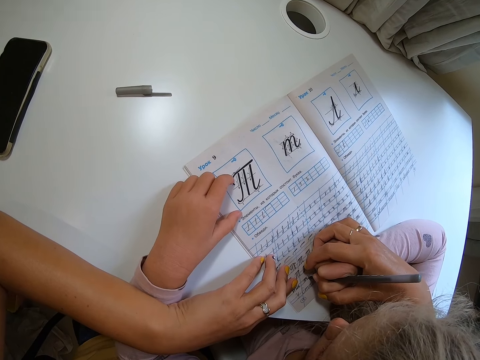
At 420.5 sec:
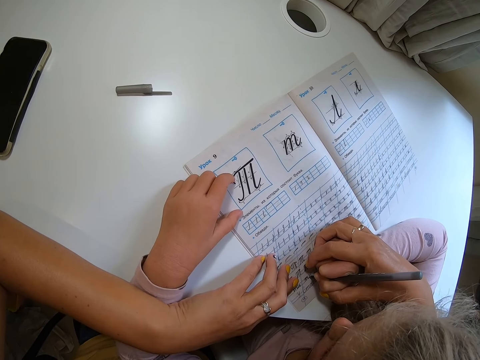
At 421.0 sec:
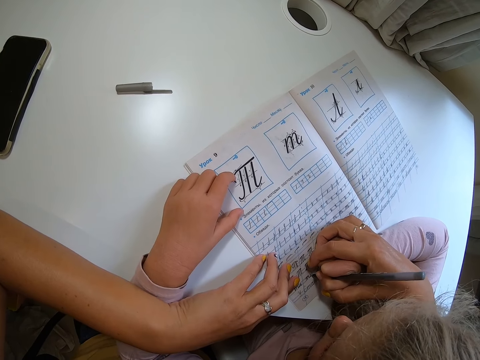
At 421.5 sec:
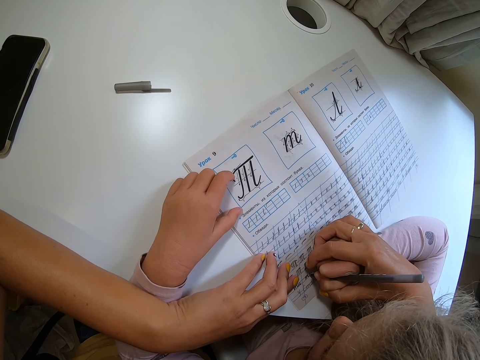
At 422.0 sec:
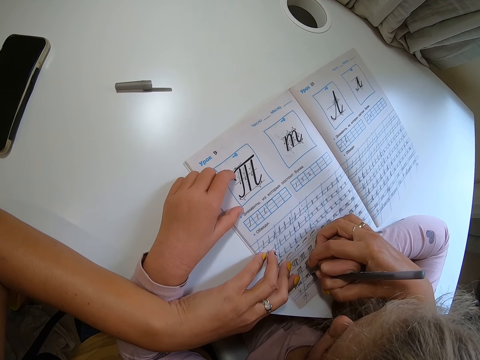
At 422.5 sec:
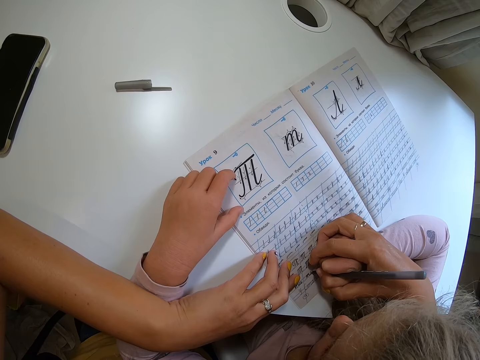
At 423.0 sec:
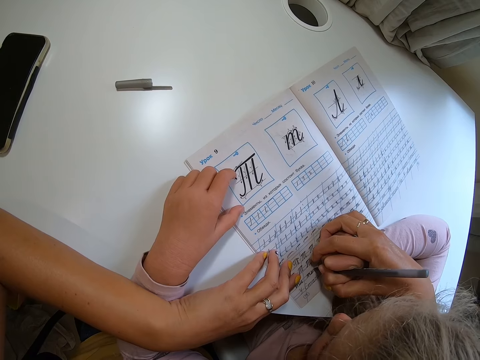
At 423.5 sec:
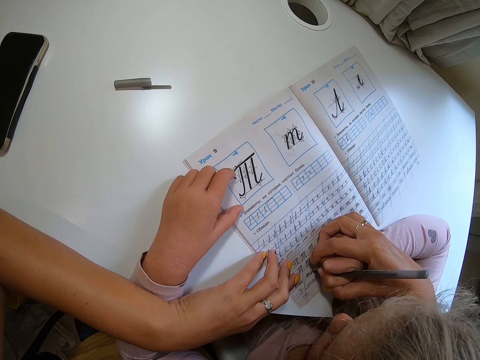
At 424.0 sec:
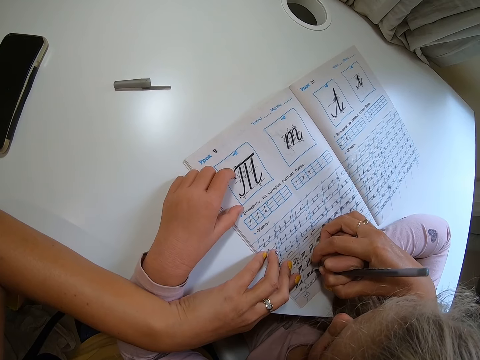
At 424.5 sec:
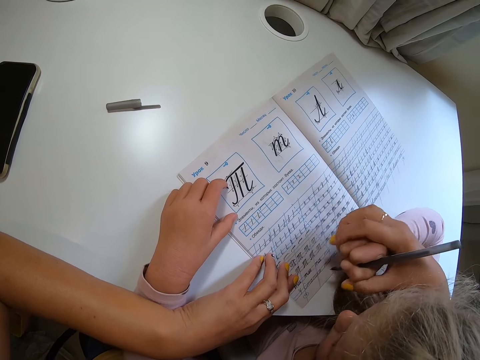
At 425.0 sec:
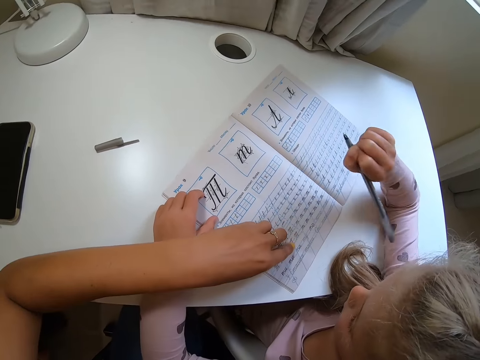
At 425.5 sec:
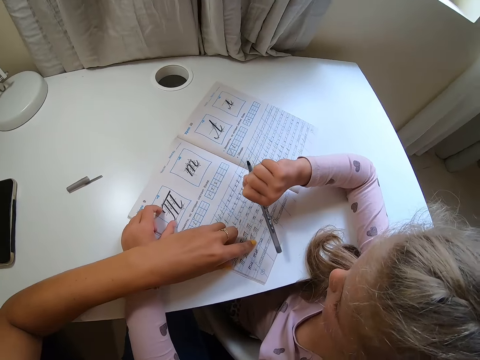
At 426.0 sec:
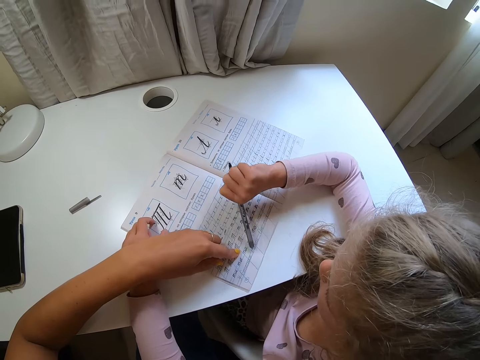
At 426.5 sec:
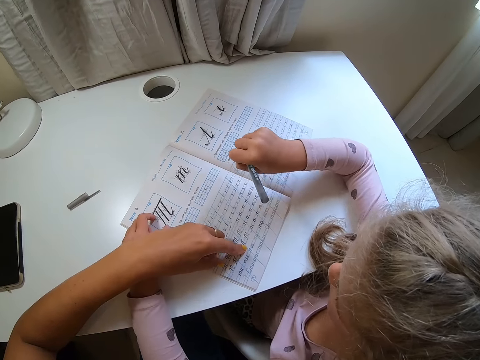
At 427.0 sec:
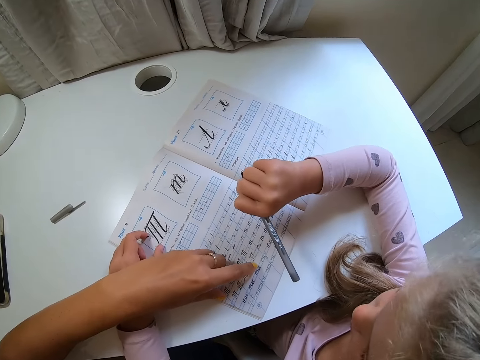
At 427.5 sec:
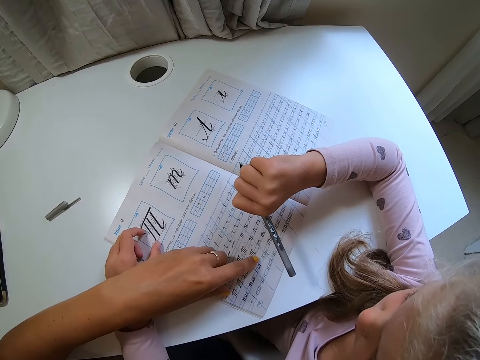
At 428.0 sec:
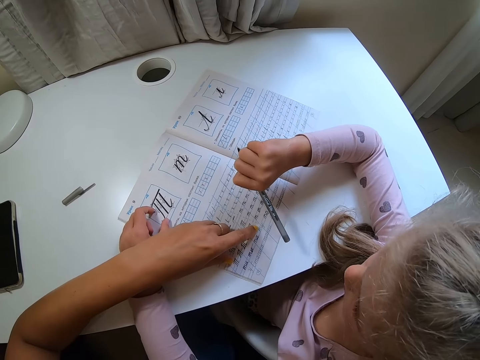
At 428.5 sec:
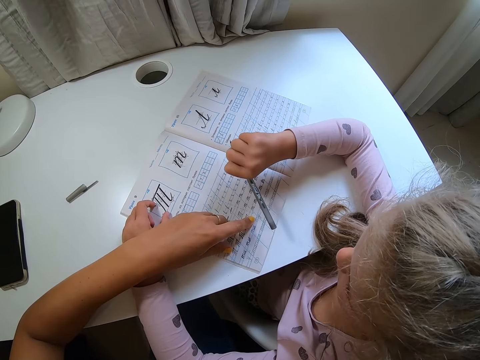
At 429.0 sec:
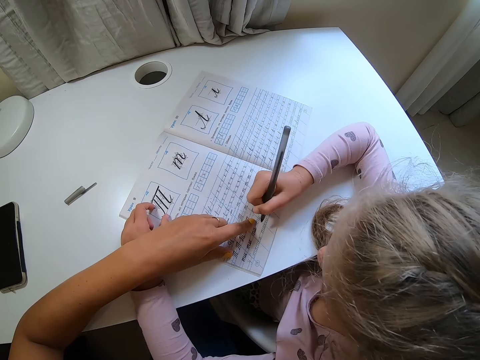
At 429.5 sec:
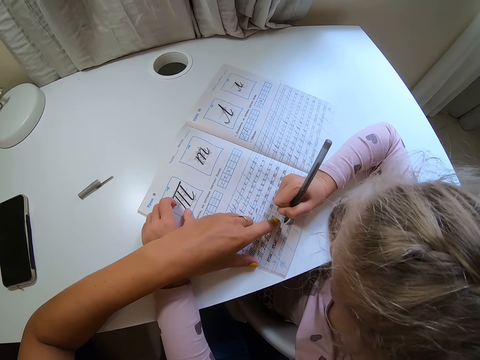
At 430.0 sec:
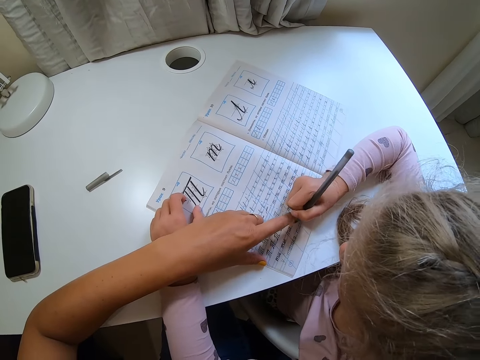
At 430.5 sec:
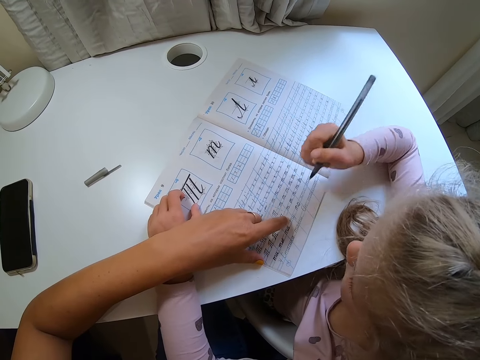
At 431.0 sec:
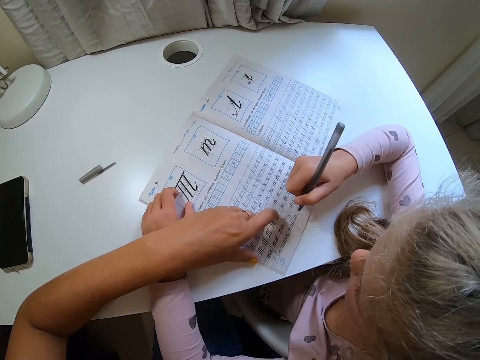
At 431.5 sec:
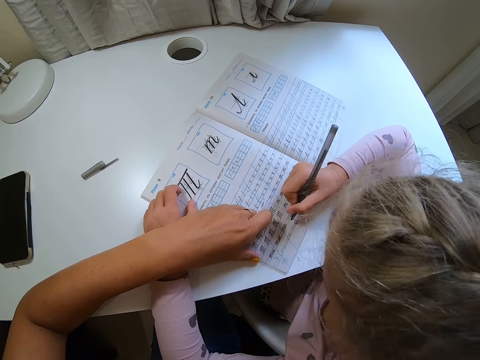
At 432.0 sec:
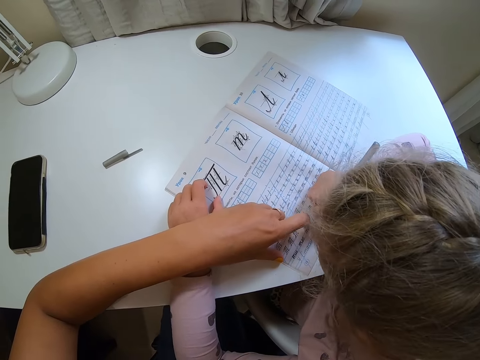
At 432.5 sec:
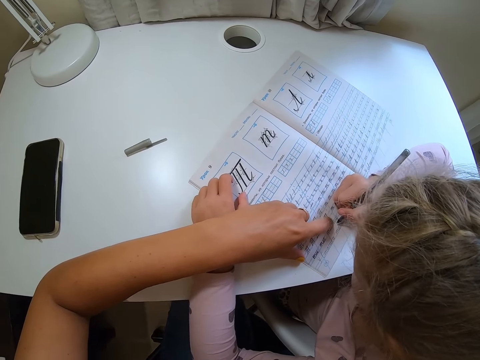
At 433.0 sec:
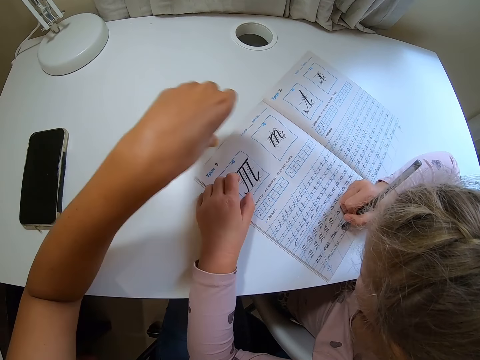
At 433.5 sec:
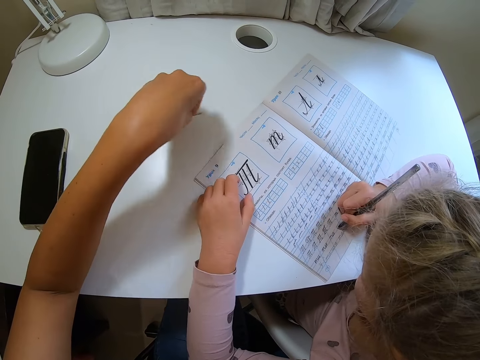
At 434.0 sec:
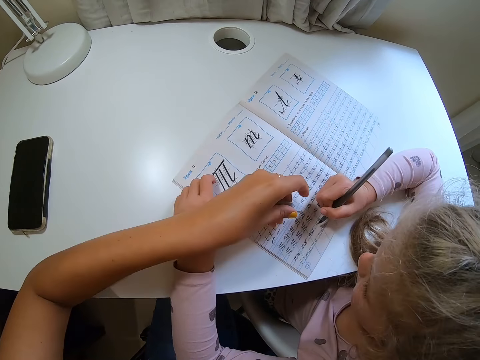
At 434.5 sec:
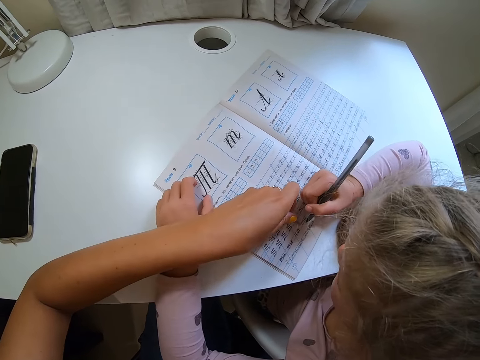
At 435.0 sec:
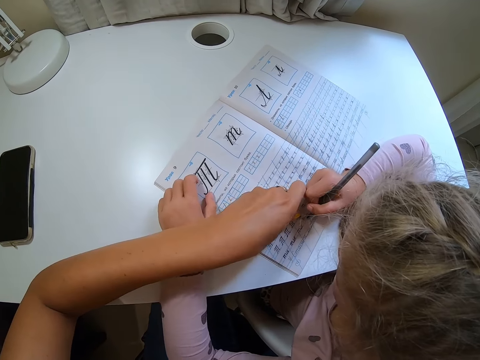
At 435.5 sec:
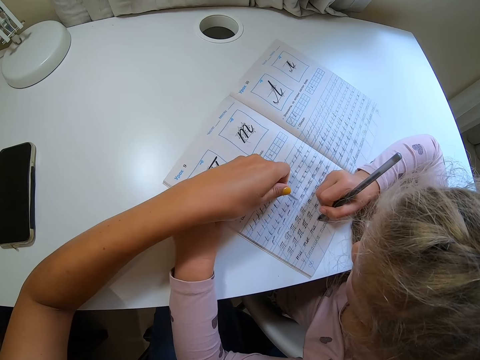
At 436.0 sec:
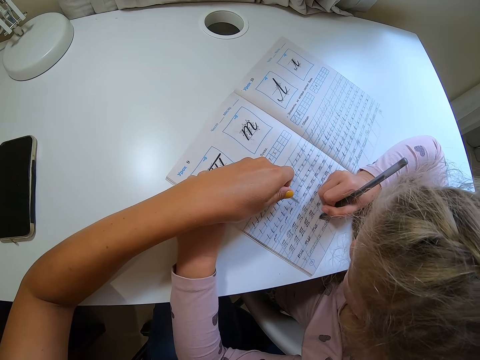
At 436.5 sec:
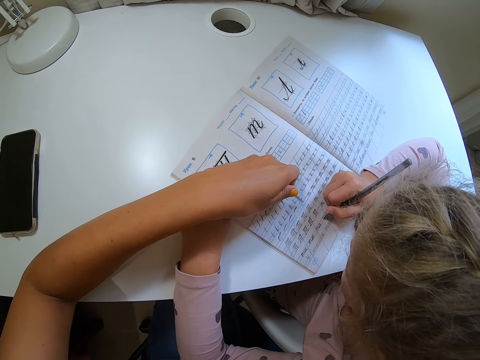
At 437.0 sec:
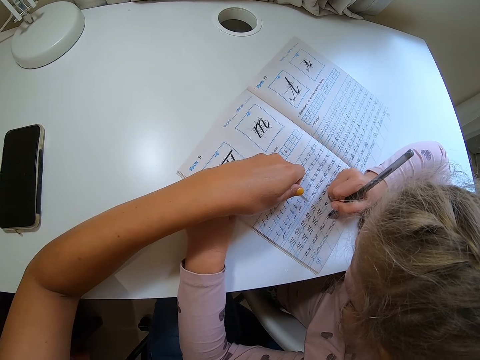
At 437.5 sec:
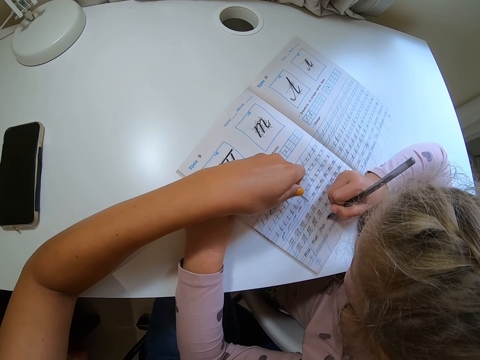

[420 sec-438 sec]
The camera wearer moves a hand away, points at the book, and touches the book. A child lifts a pen. The child adjusts the pen, points at the book, and writes on the book. The camera wearer touches the child. The child lifts the pen and writes on the book. The camera wearer points at the book, picks up a pen cap, and points at the book with the pen cap. They move the pen cap away.

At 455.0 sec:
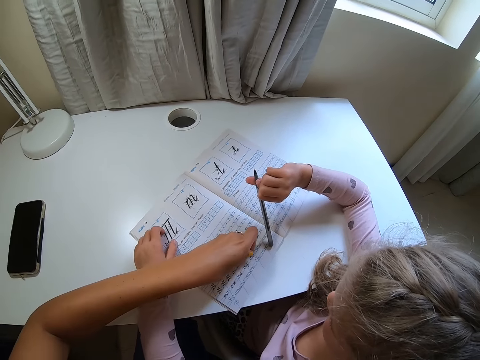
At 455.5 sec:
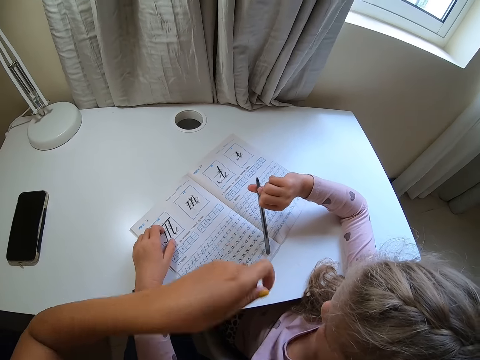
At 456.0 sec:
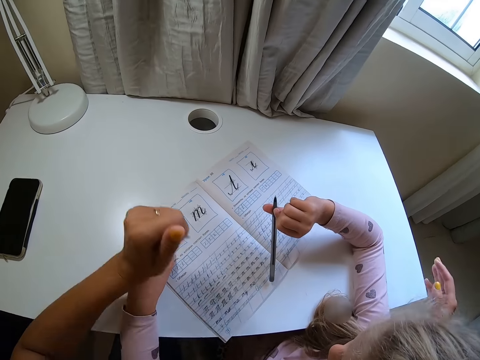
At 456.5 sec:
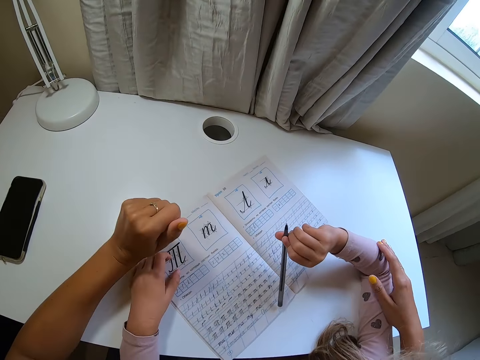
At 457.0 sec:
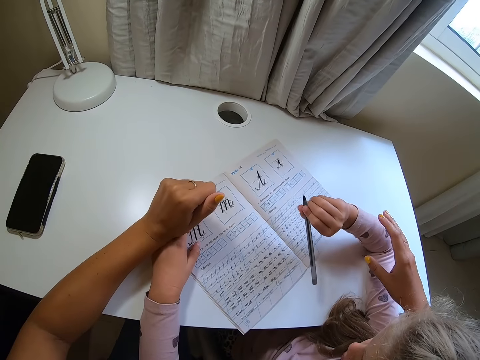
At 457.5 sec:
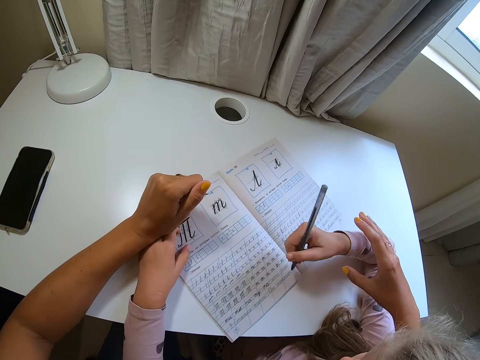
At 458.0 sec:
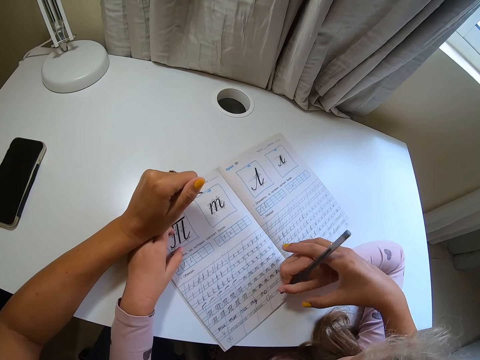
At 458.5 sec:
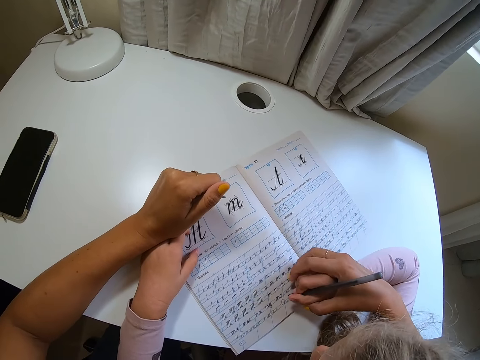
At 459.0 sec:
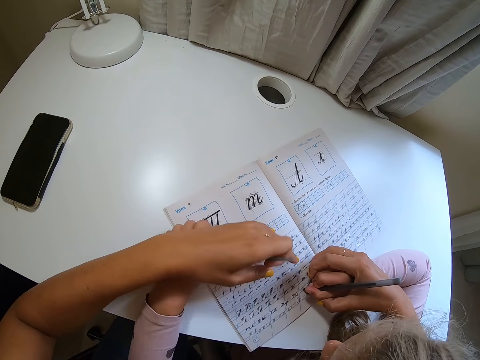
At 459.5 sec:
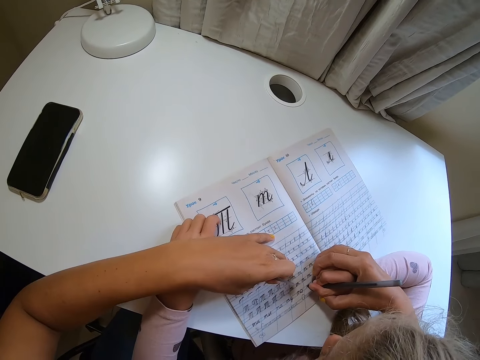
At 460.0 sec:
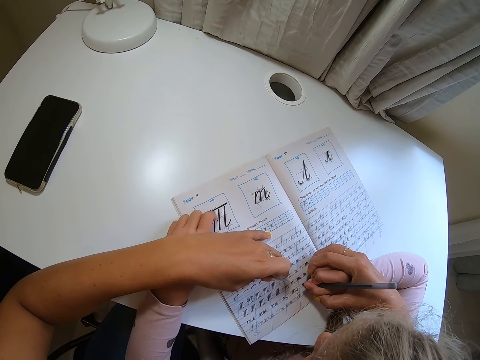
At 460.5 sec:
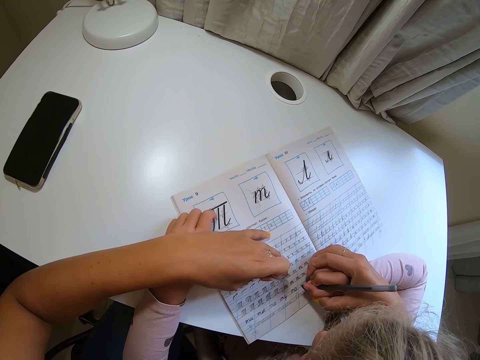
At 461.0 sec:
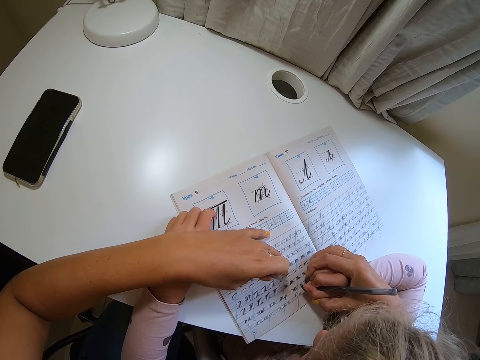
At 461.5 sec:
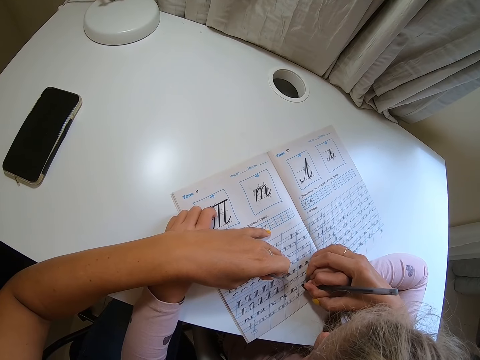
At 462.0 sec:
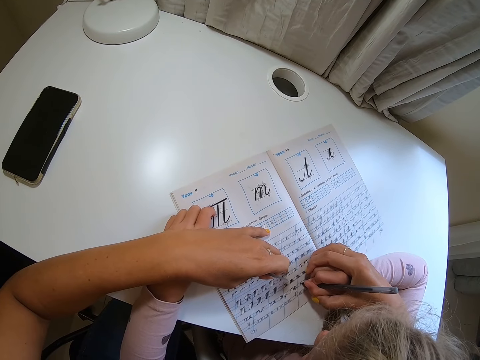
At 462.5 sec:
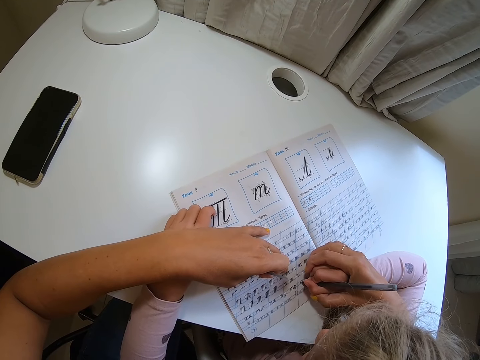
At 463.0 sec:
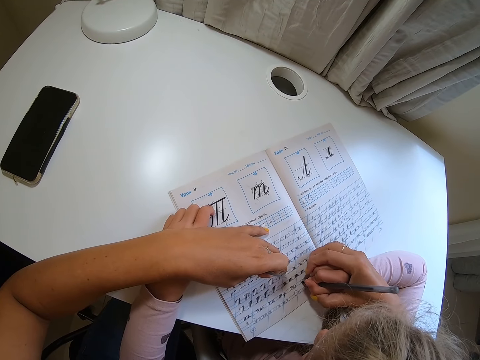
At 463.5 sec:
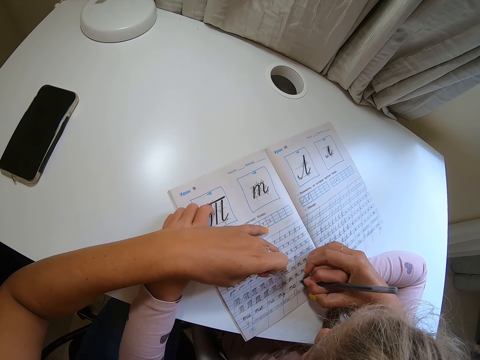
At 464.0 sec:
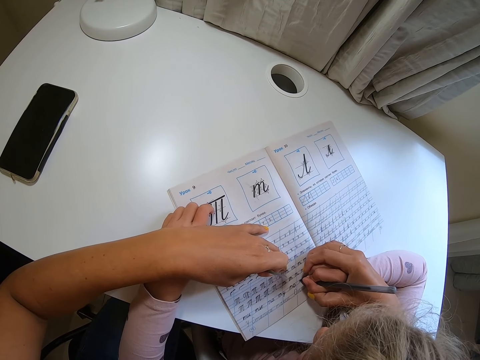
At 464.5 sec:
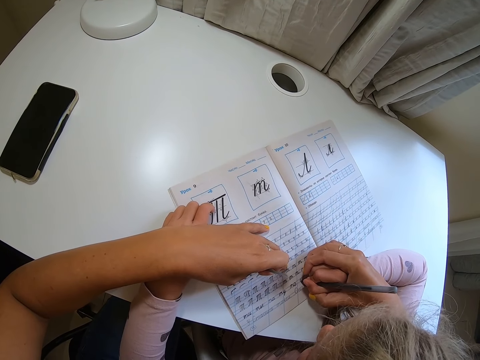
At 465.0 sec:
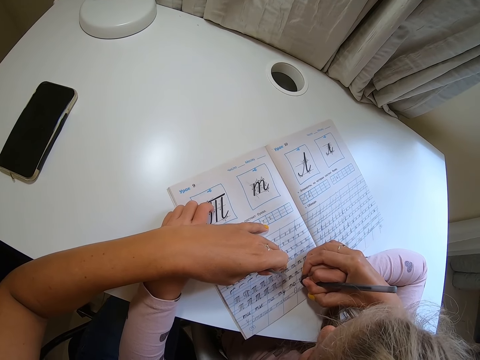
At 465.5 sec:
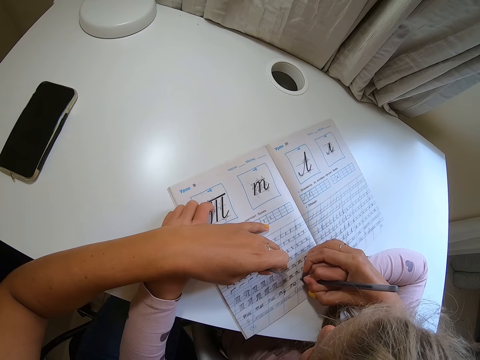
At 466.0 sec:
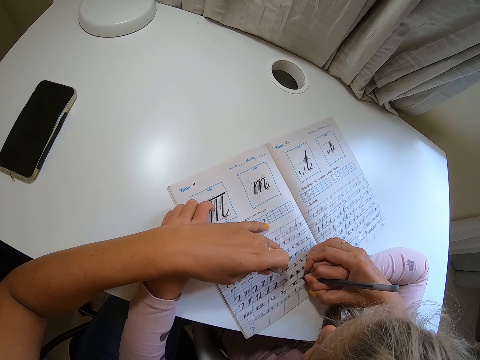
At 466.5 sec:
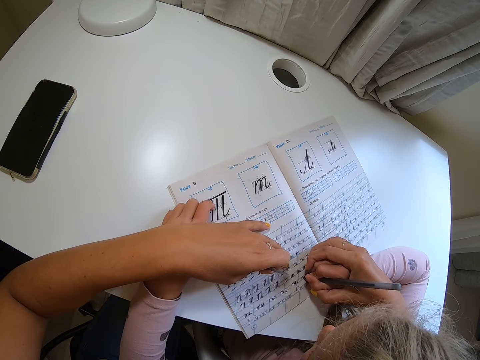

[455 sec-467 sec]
The camera wearer points at the book with a pen cap, moves a hand away, and rests the hand on the desk. They hold a child's hand and touch the child. The child writes on the book. The camera wearer holds the book and points at the book with the pen cap.
